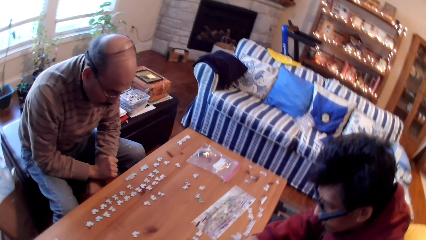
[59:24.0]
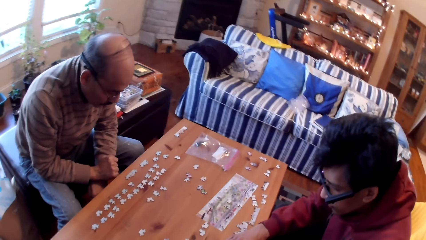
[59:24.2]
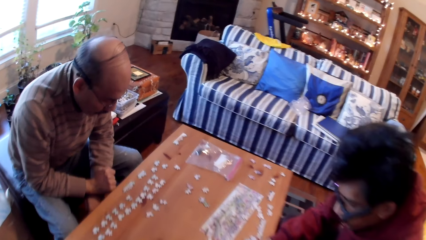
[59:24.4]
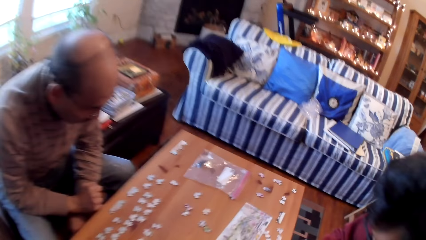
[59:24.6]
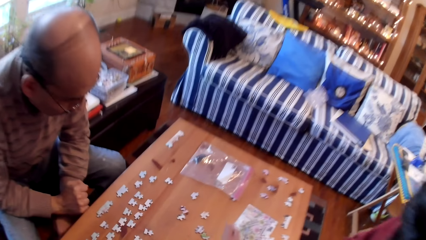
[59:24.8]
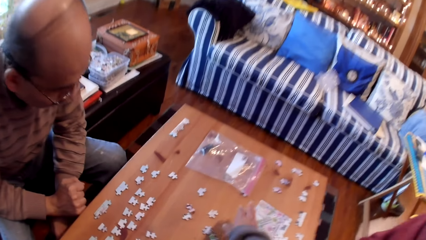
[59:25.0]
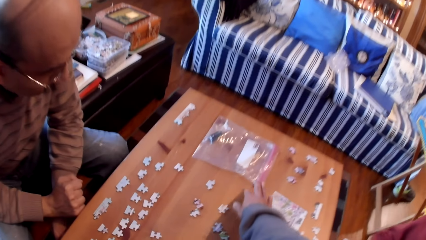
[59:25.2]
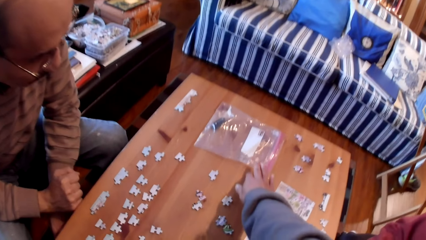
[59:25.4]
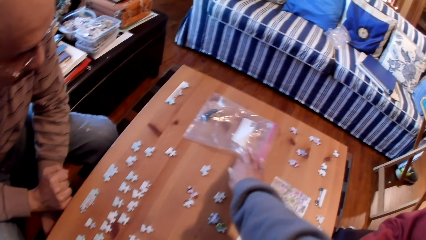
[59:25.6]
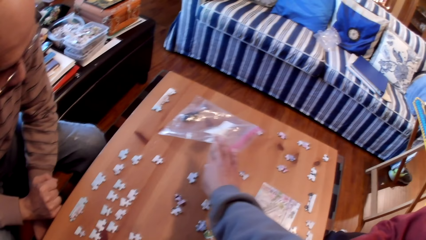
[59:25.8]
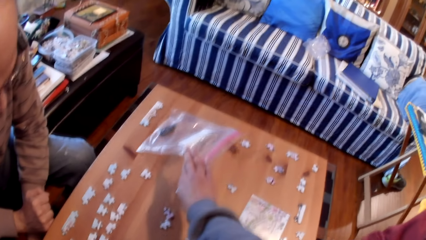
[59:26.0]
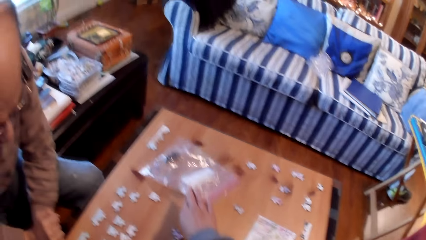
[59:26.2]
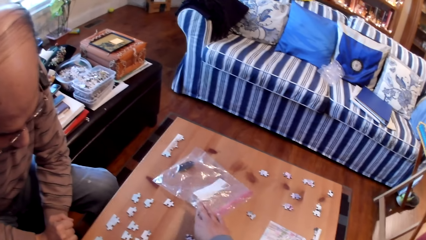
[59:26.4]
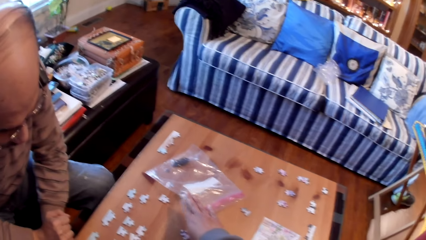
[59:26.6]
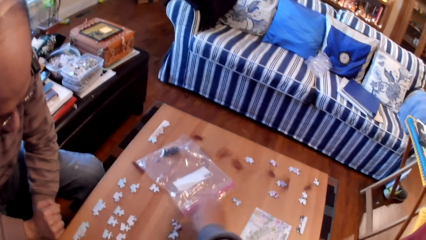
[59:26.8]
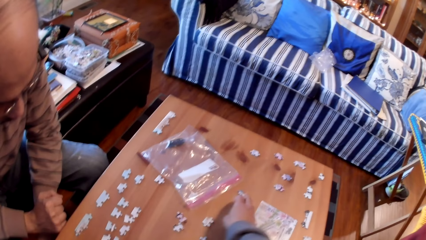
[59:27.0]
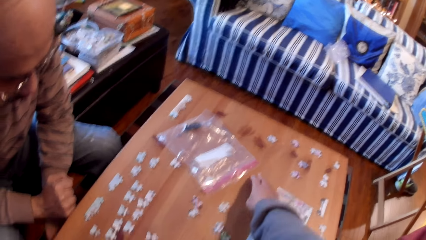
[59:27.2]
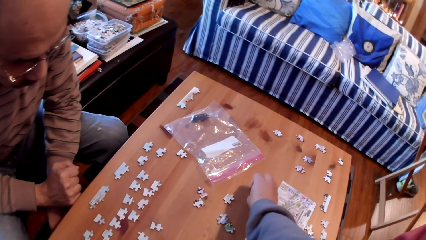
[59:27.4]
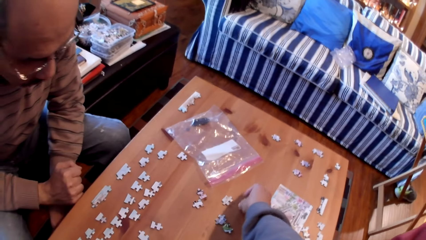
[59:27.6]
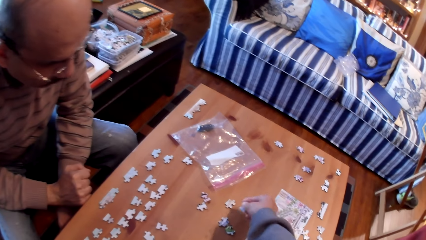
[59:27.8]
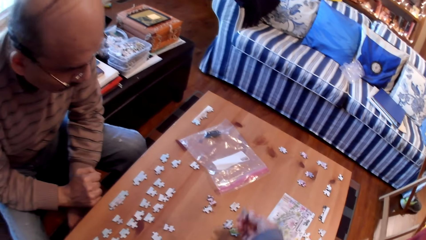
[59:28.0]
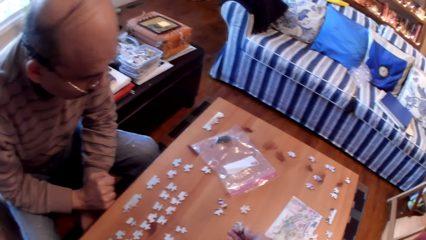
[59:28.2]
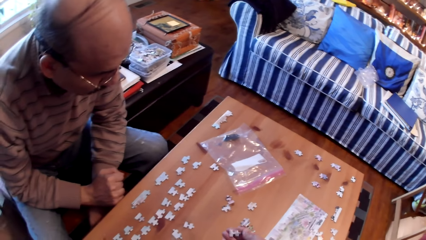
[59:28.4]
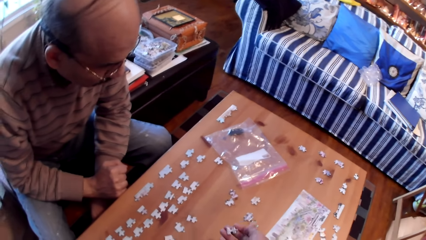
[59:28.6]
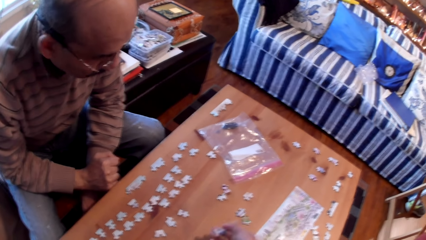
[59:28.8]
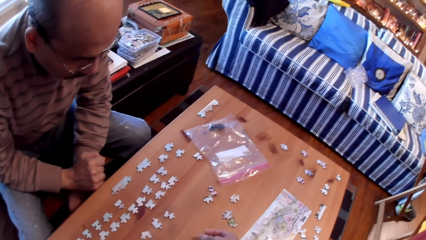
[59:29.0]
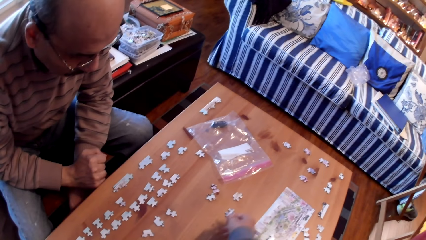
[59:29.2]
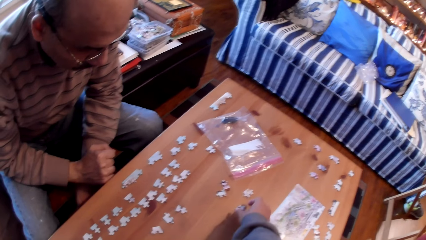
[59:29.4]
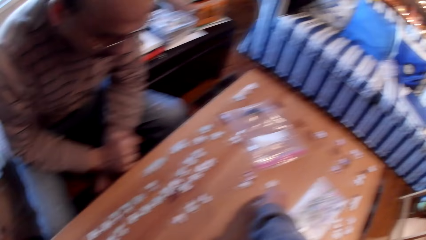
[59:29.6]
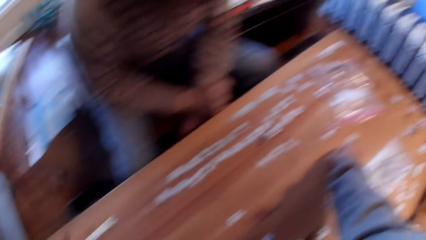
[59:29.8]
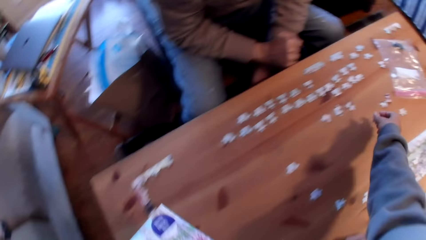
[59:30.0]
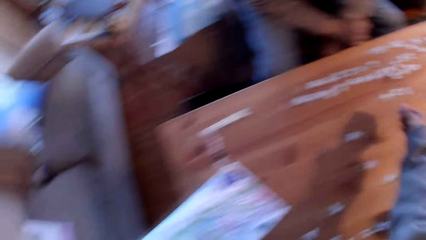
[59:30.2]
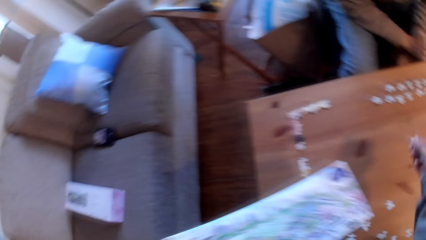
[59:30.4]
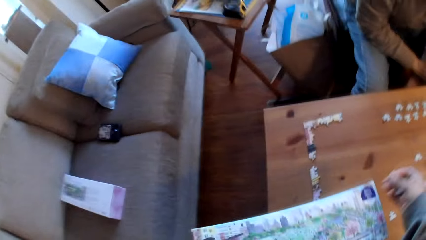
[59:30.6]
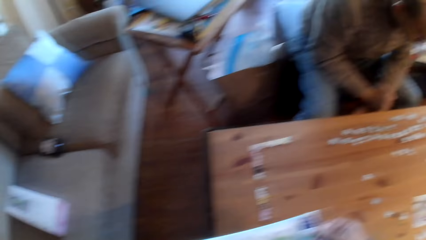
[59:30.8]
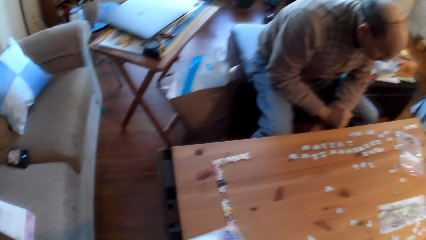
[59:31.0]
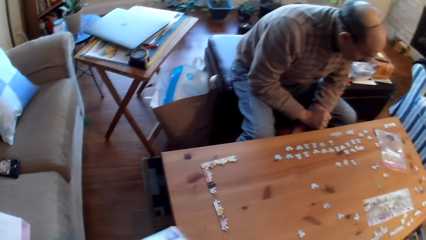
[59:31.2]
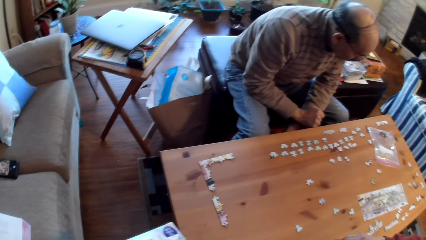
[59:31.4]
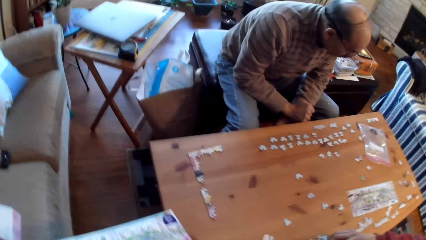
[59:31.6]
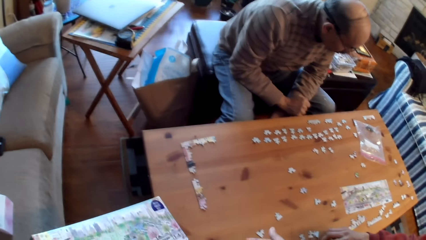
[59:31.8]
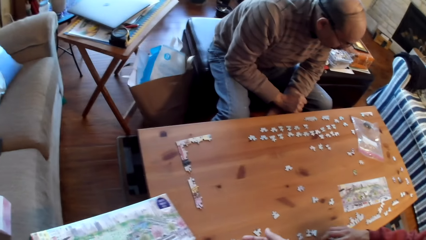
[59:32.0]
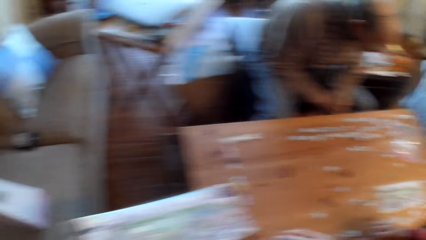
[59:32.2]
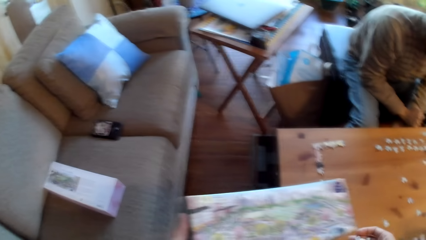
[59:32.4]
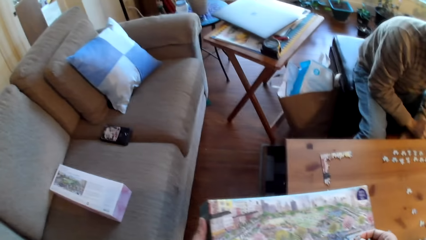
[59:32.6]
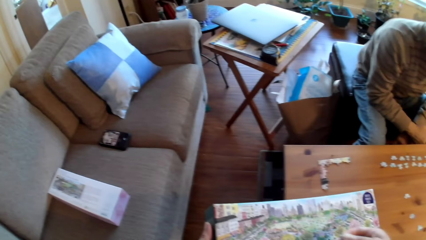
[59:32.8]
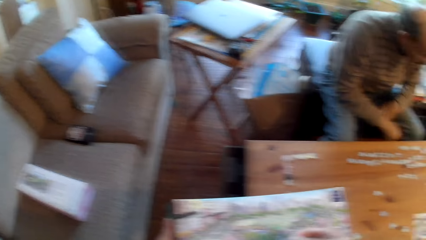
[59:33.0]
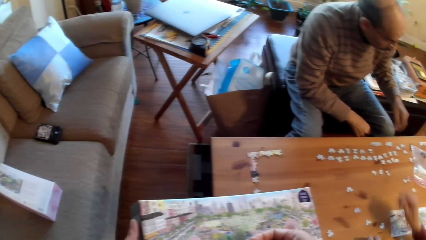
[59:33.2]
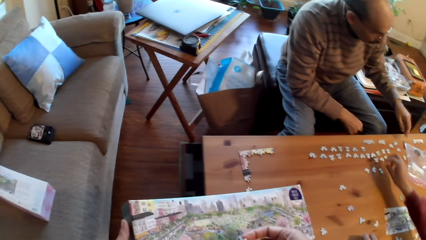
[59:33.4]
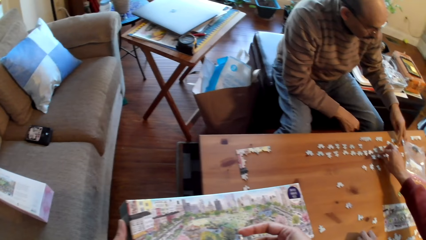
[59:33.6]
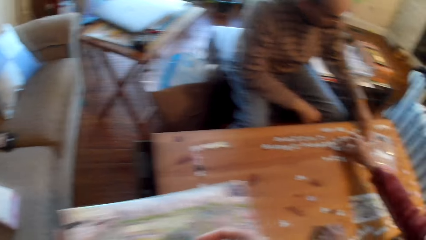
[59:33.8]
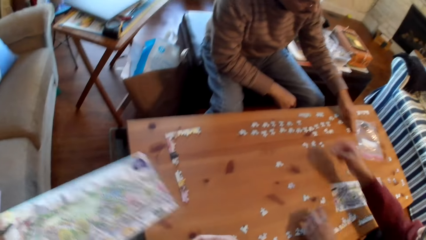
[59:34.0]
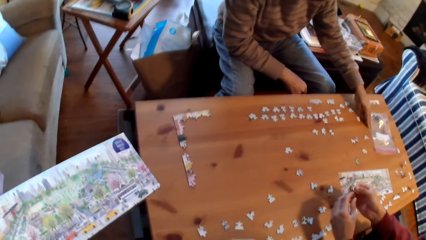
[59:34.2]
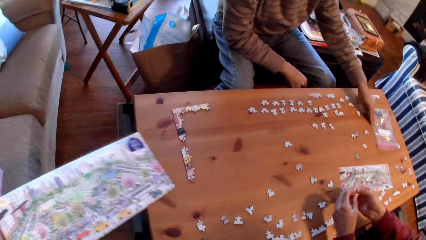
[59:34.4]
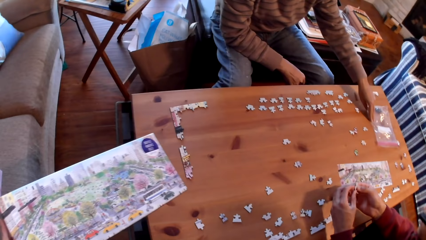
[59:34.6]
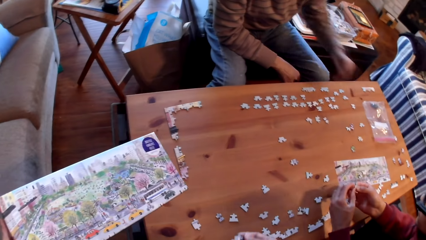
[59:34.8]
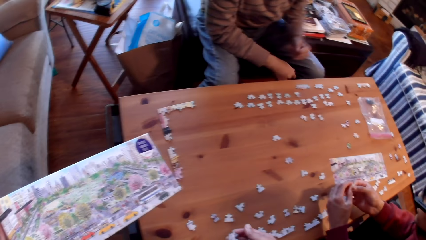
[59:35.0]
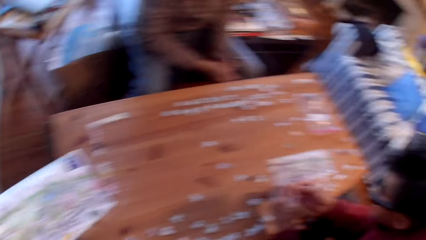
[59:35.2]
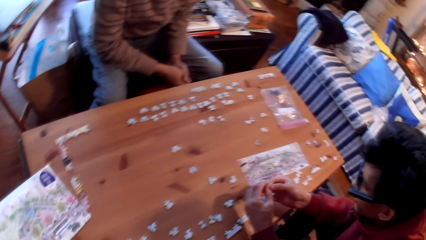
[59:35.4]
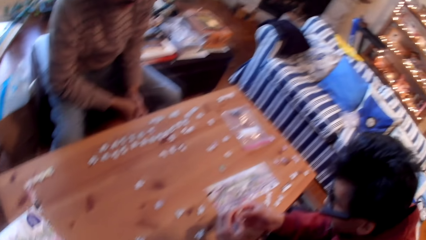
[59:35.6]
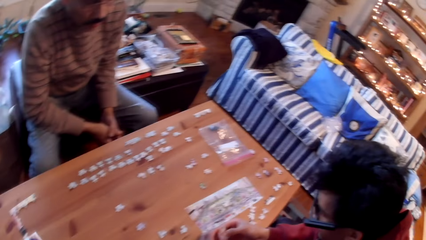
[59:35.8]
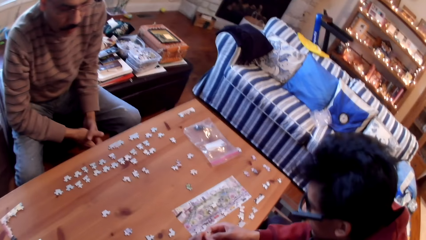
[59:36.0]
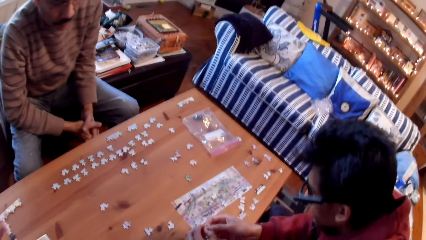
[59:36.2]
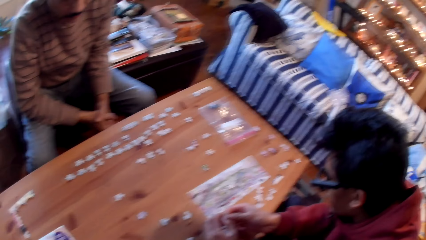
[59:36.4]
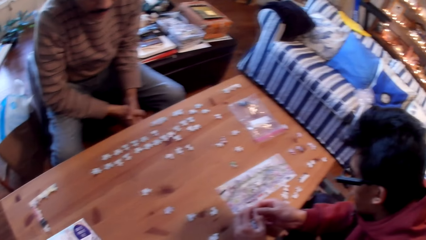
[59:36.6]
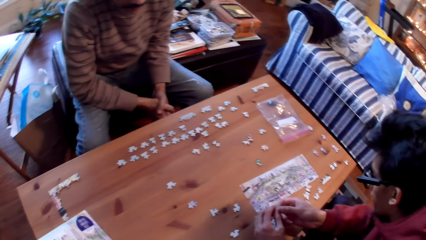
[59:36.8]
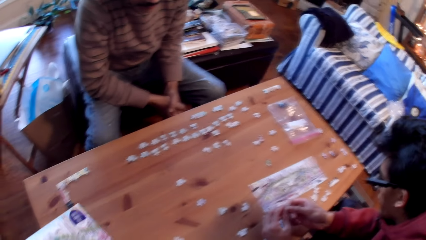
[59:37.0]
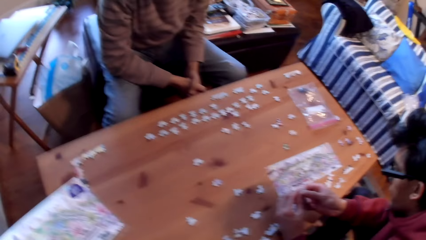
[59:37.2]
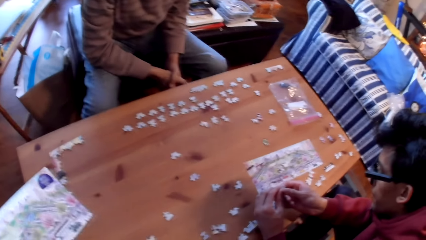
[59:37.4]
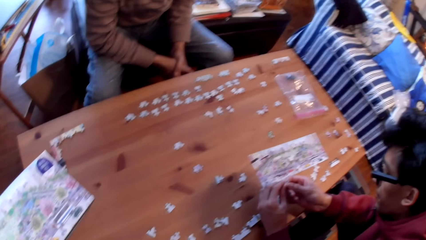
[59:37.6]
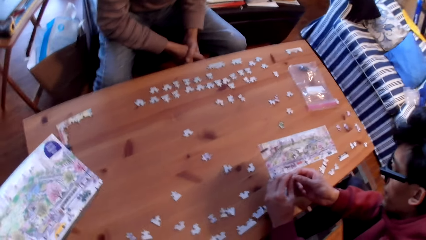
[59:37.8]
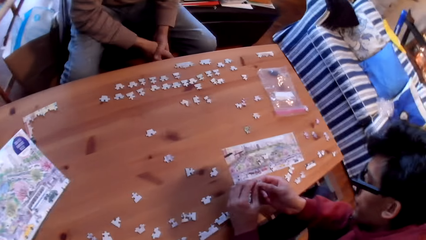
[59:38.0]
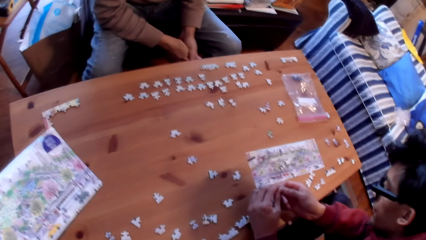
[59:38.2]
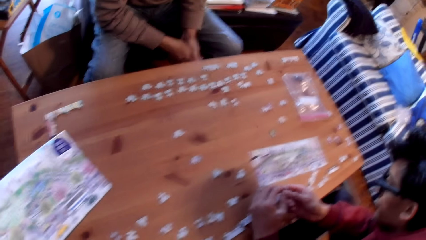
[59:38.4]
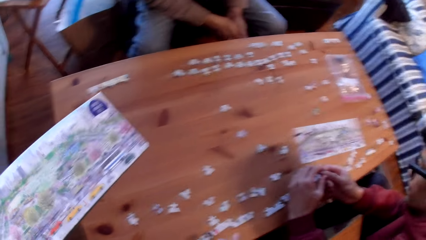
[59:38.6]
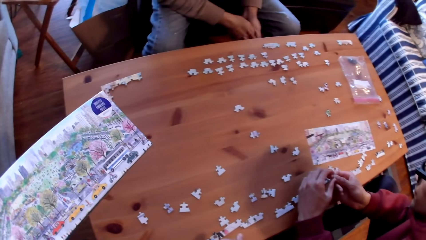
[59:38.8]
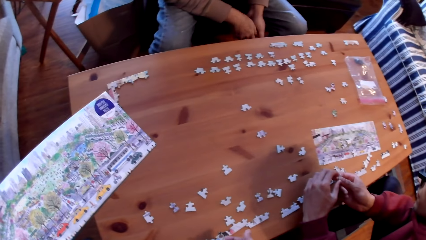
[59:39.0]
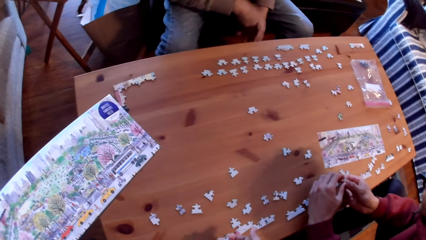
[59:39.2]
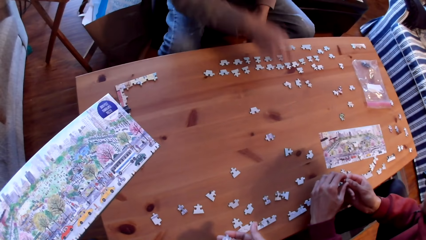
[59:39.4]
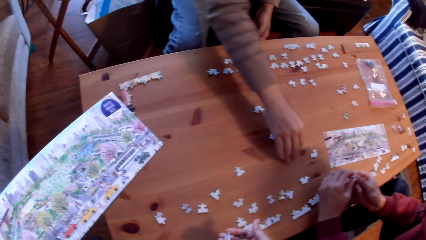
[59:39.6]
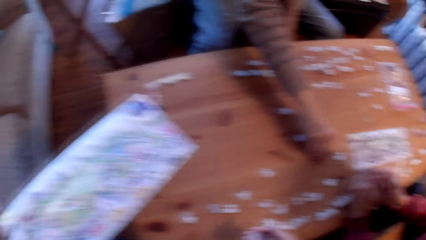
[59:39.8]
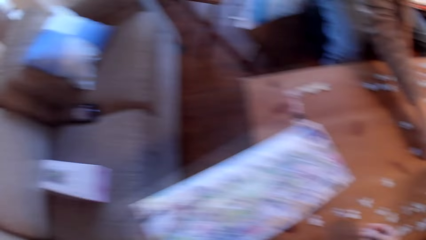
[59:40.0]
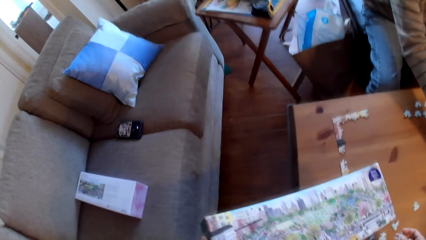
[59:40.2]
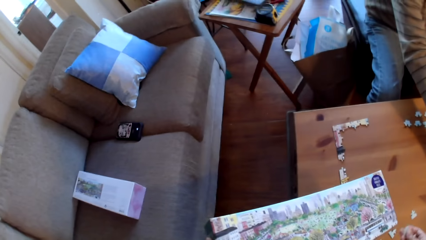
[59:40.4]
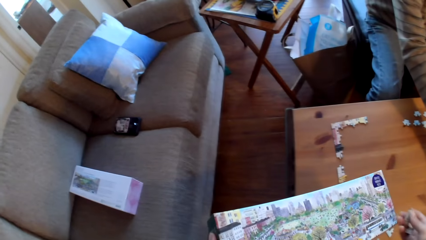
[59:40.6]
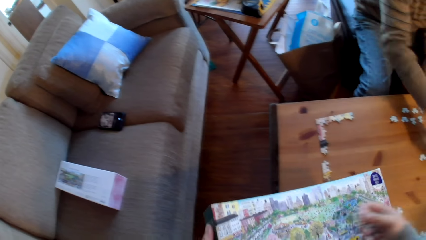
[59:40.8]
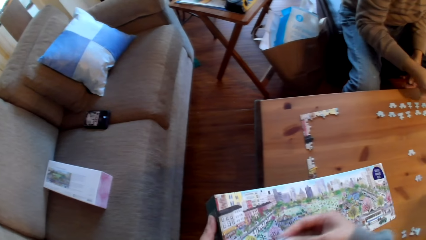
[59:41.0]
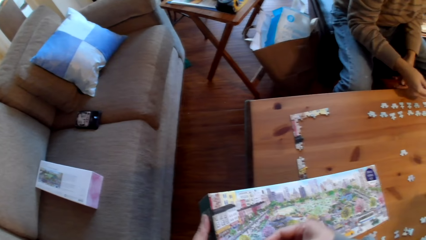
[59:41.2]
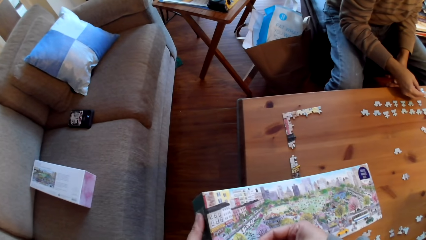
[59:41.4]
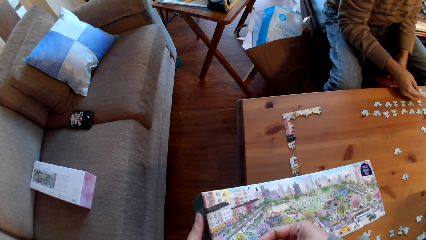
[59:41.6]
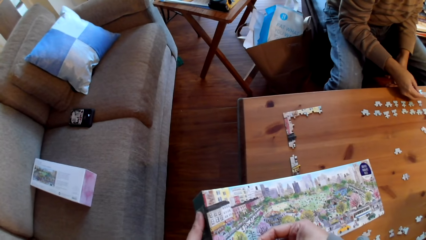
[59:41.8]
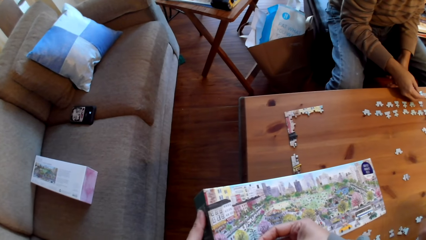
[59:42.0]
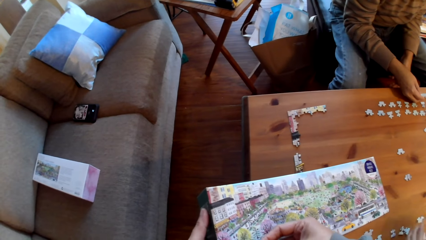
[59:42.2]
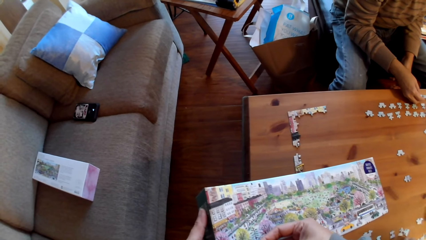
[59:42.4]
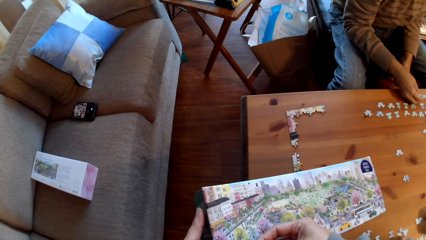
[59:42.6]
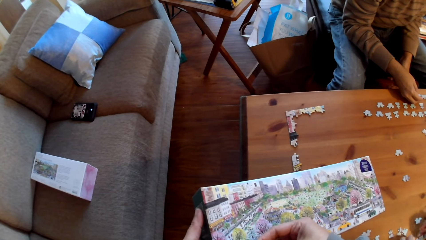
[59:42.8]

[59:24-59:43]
The camera wearer moves a zip bag. They pick up a paper. They pick up a puzzle card. They look at the puzzle card. A man picks up a puzzle card. Another man picks up a puzzle card.
